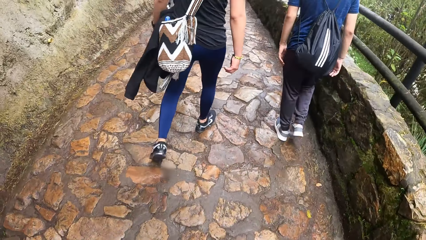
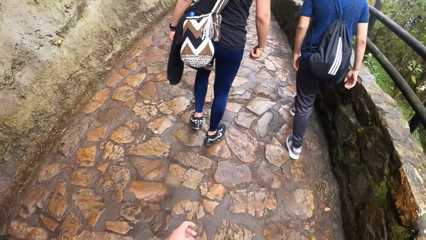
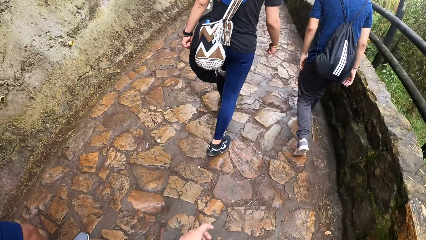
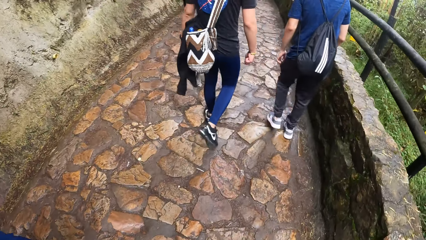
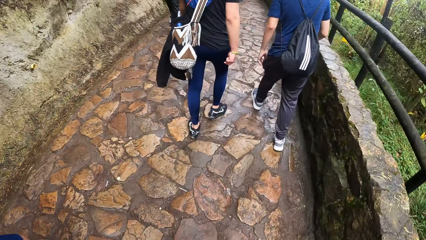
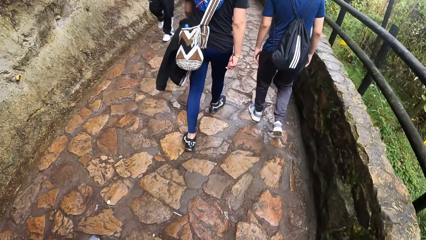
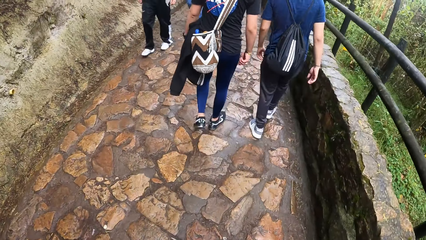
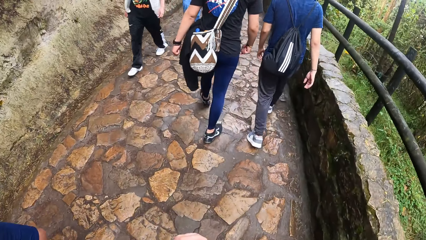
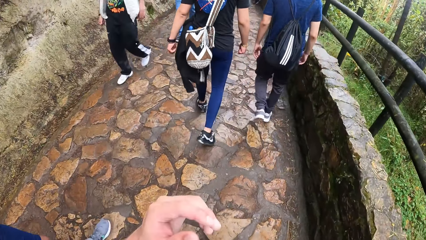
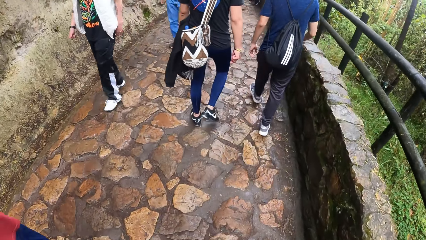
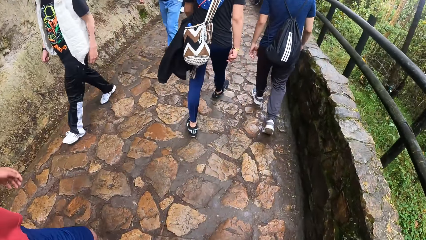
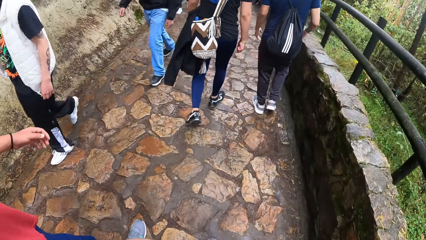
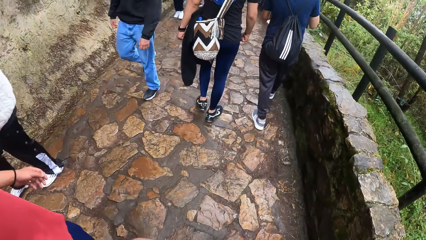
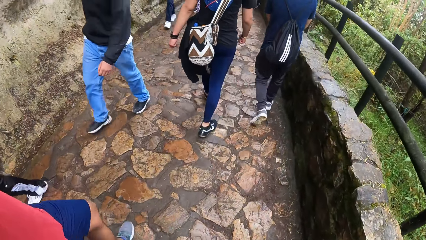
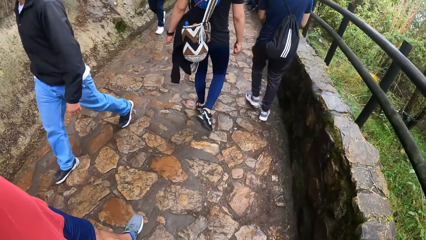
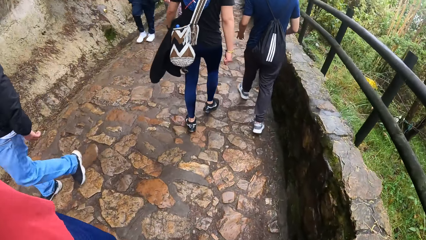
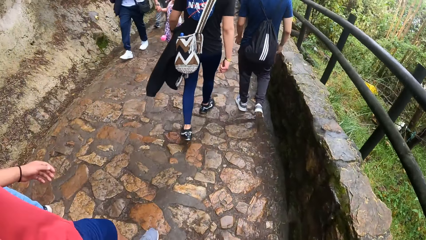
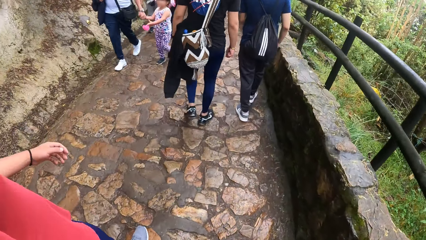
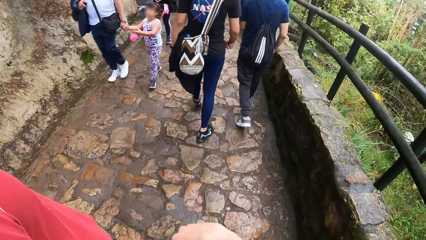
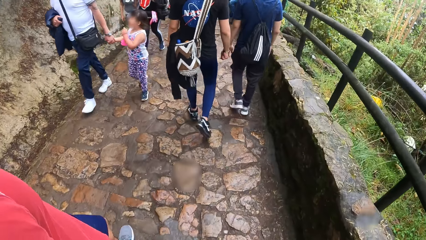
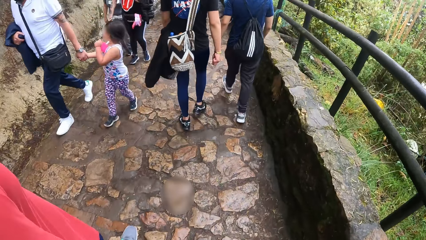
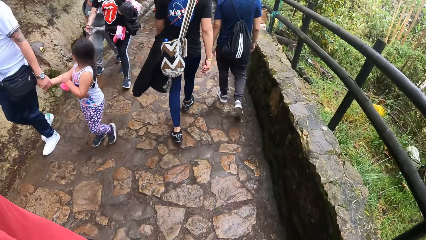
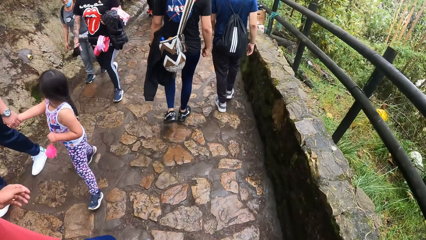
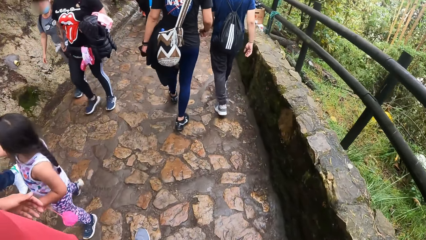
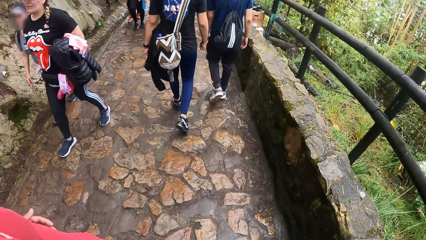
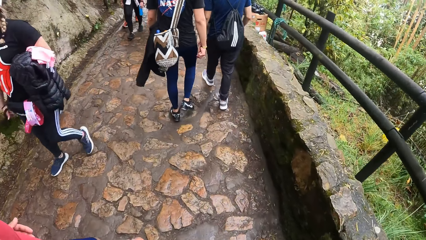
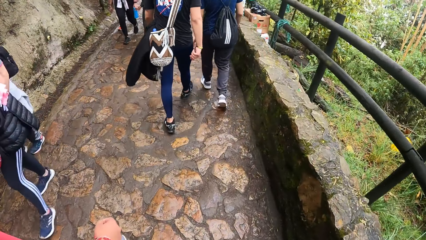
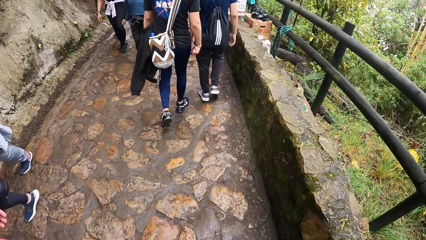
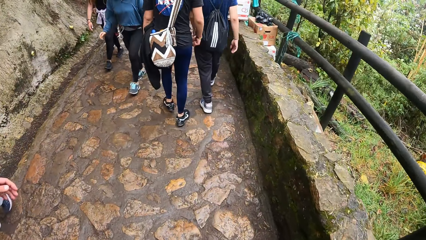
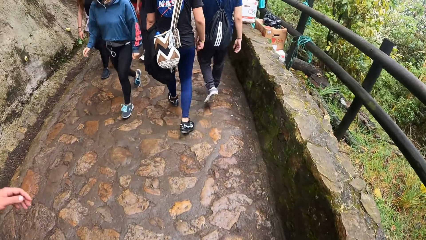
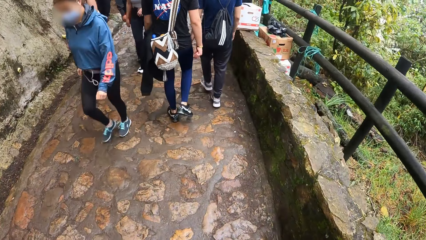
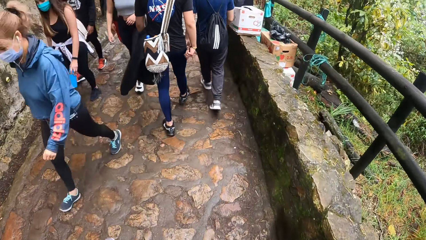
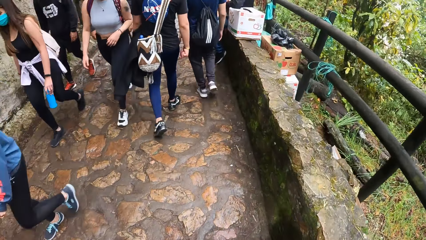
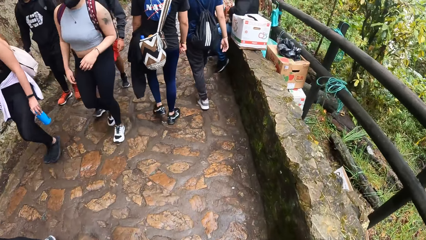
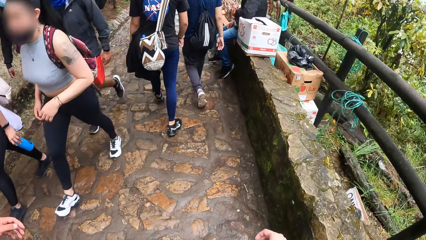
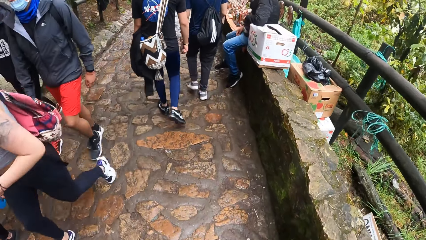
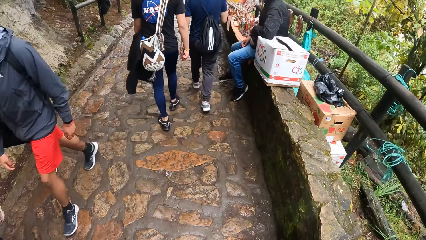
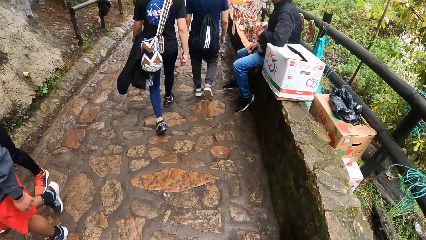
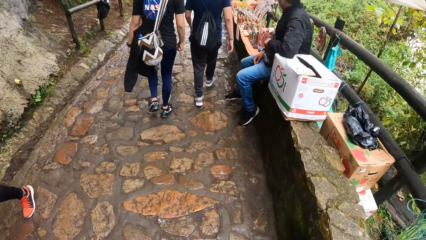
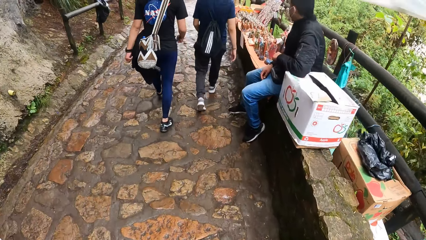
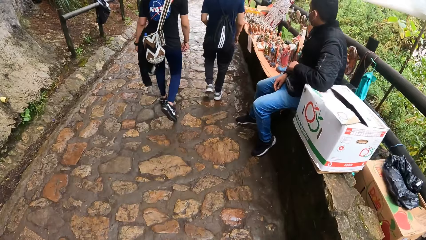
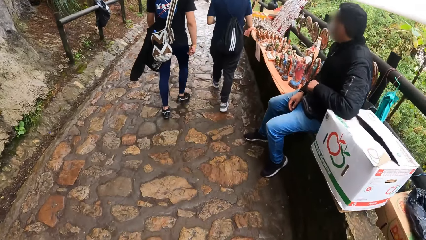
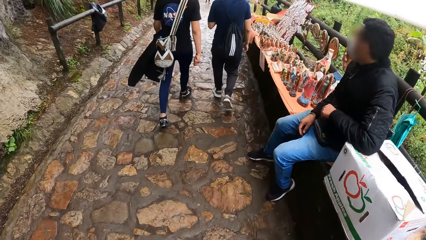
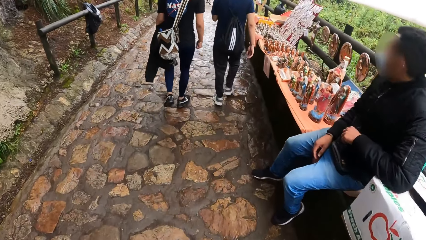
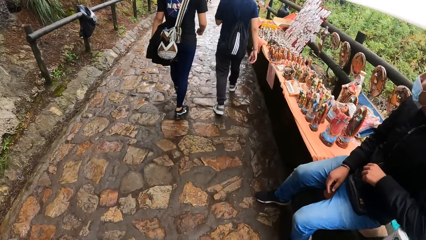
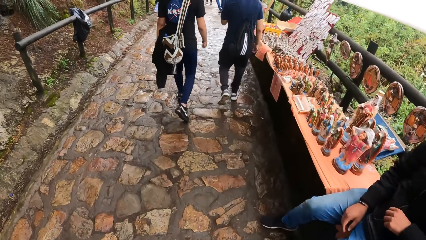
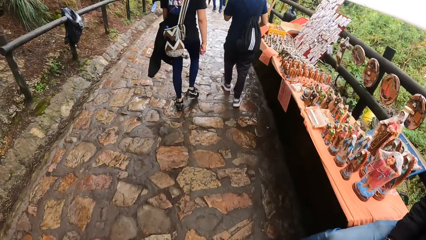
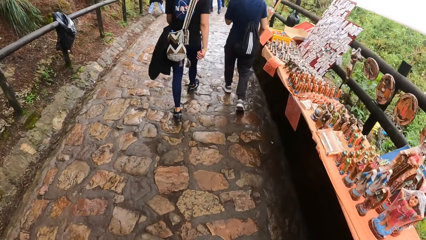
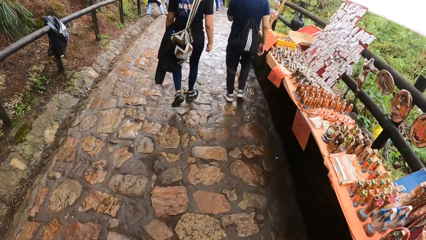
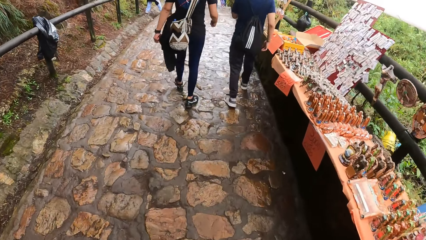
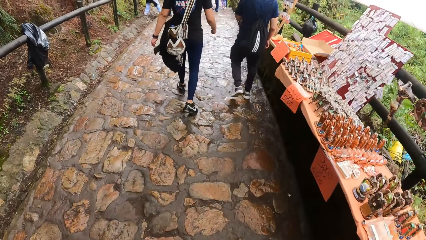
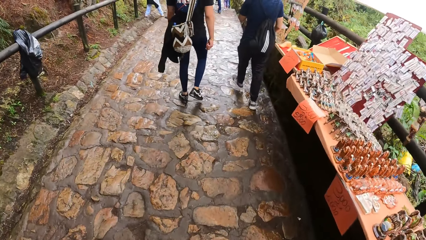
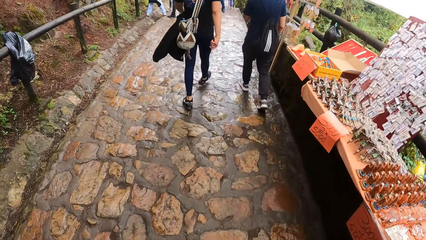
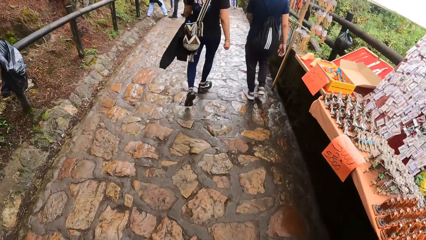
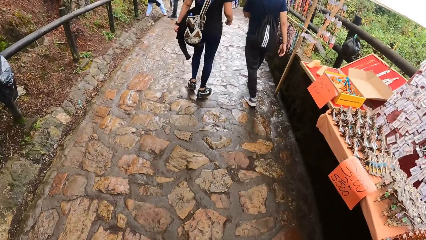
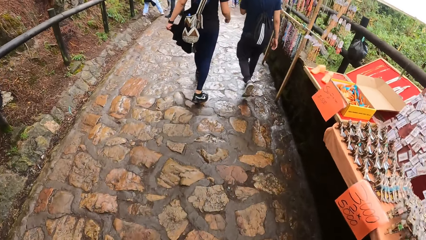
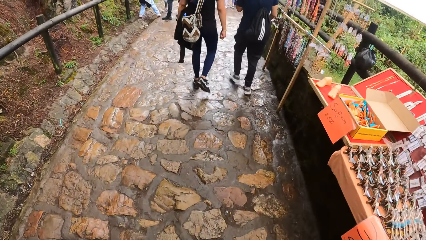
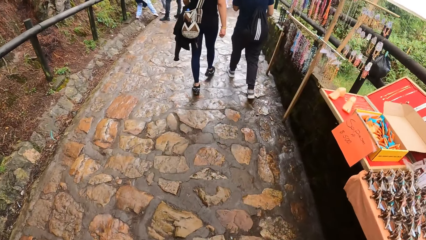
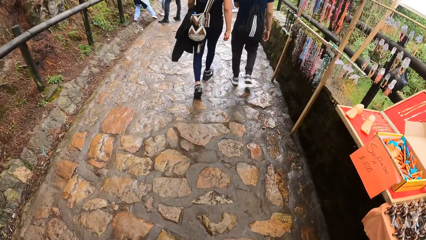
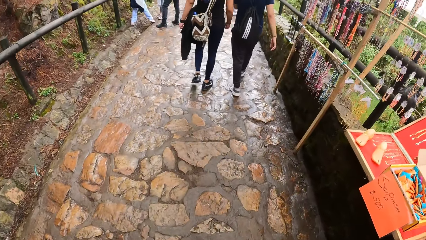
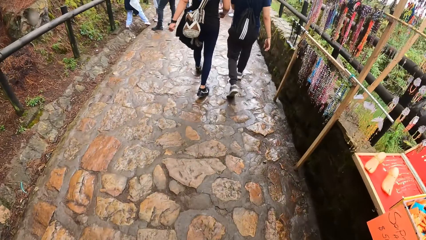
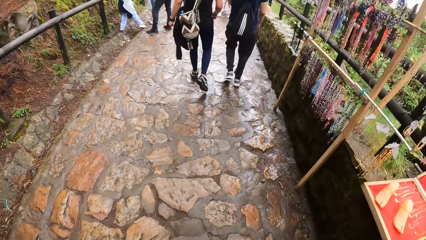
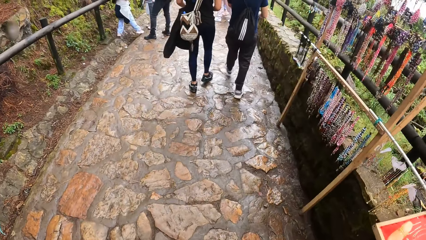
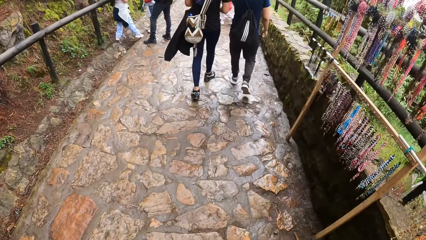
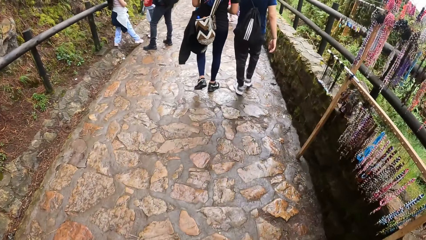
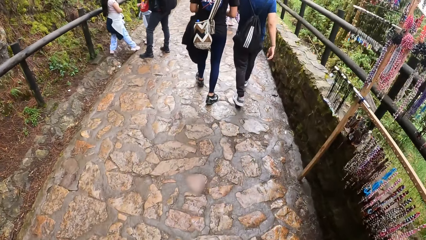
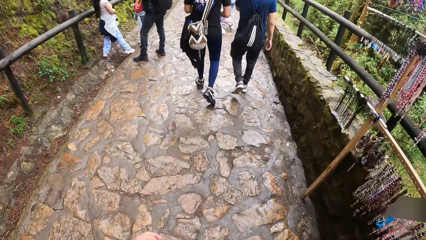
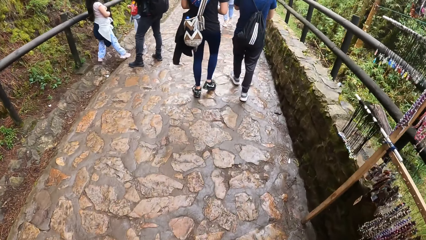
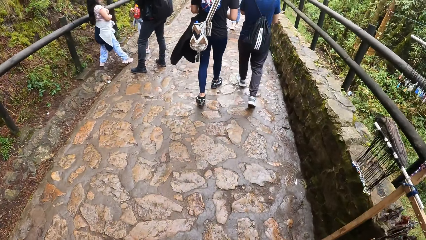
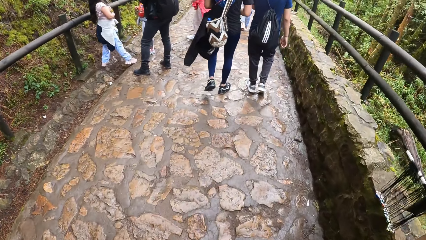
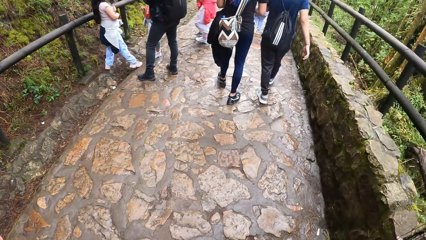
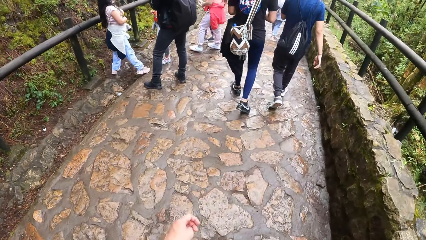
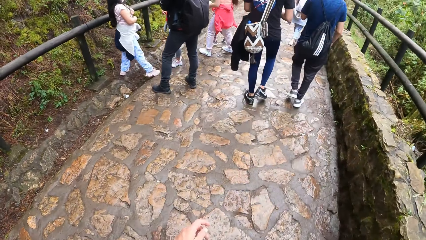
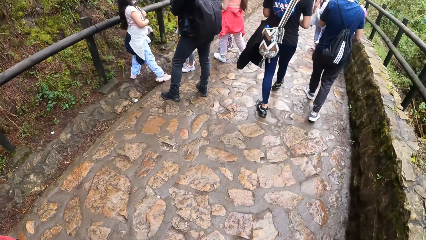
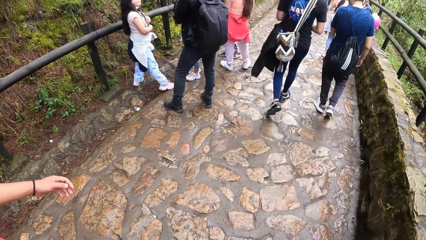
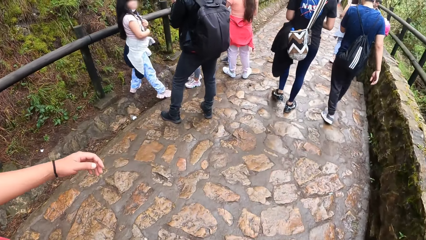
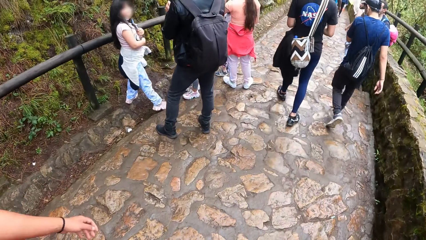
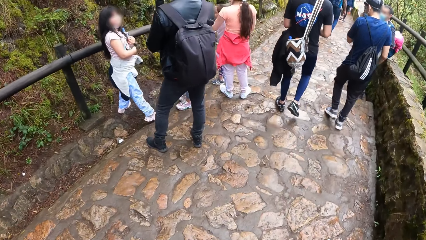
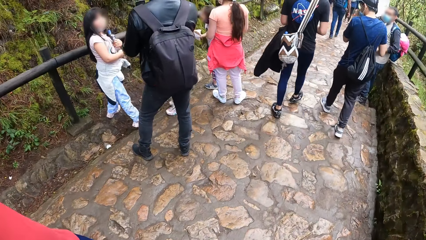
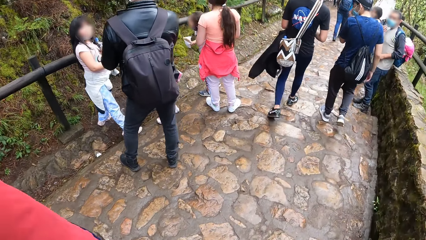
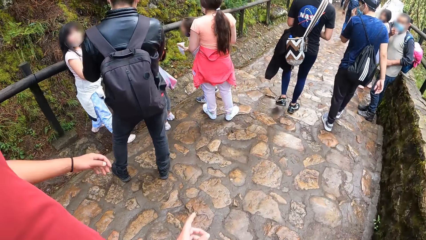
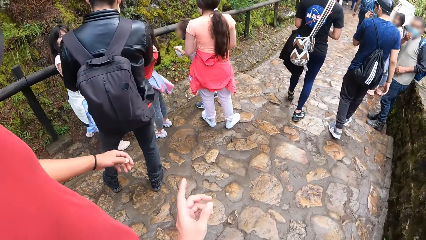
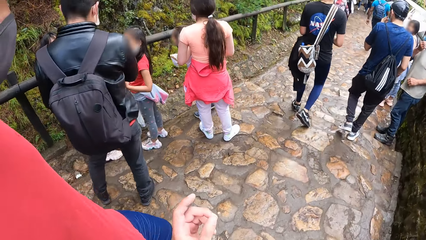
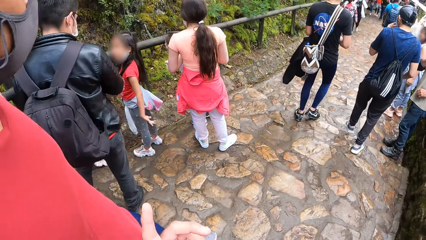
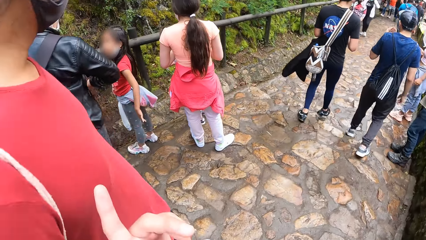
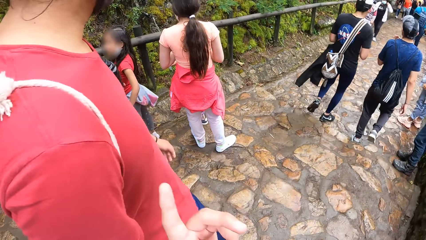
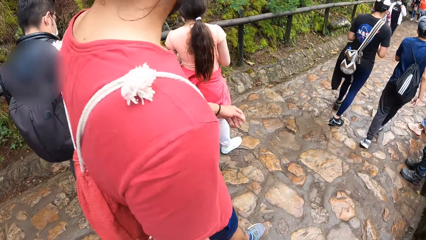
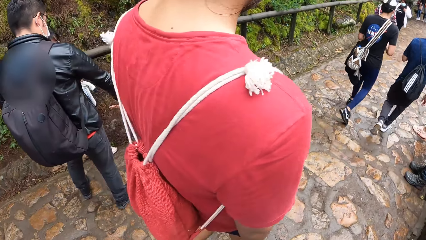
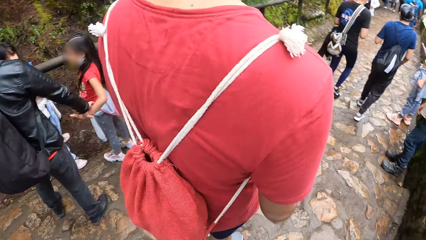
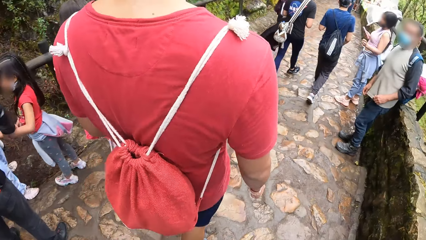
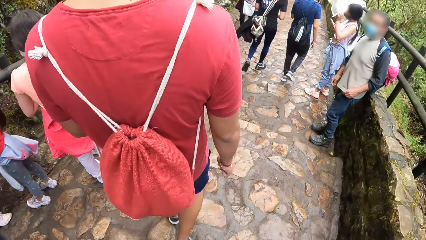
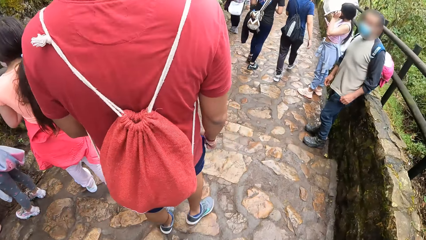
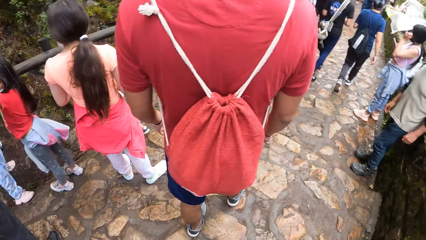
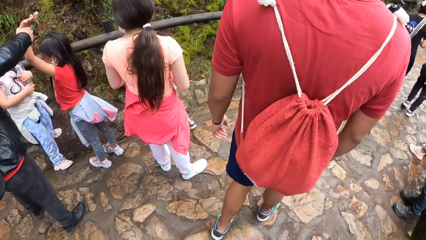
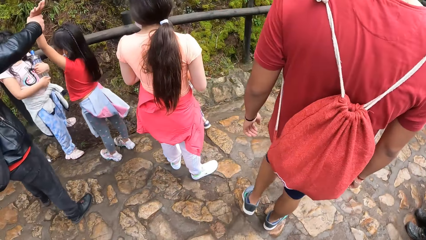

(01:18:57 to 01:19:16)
The camera wearer puts a hand up. They put the hand down. They point a finger and interact with a man.
